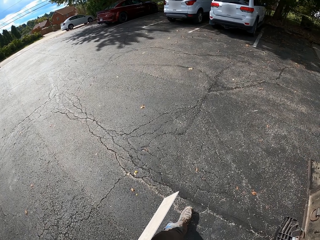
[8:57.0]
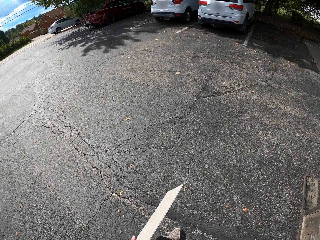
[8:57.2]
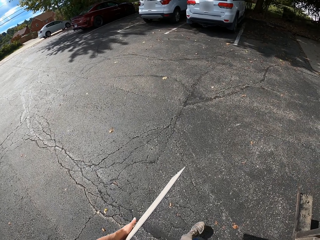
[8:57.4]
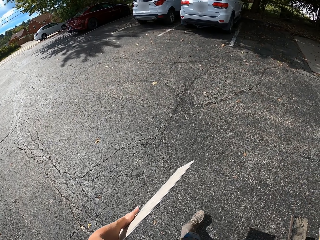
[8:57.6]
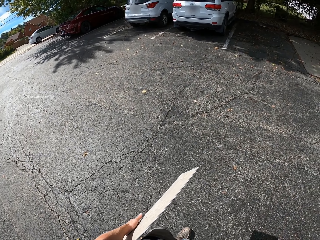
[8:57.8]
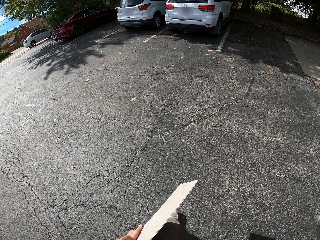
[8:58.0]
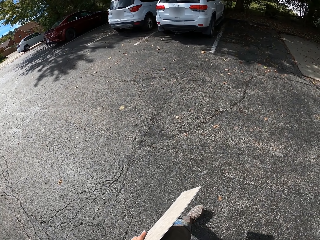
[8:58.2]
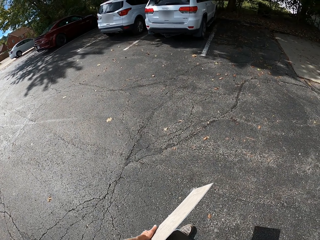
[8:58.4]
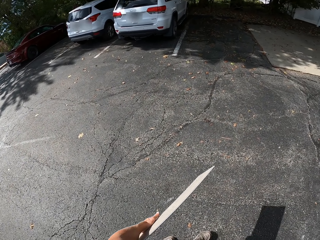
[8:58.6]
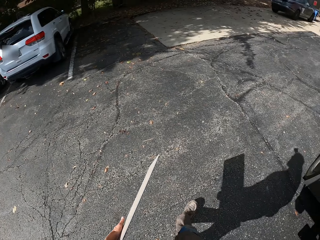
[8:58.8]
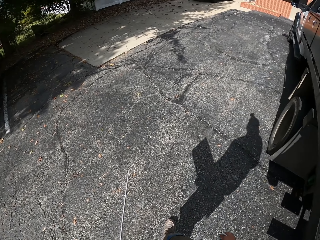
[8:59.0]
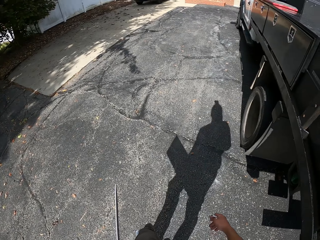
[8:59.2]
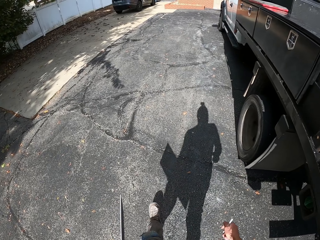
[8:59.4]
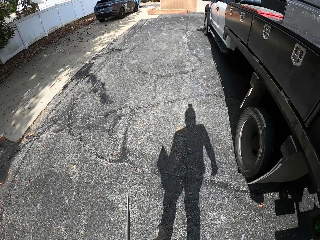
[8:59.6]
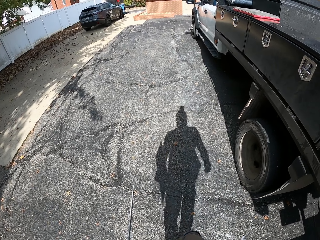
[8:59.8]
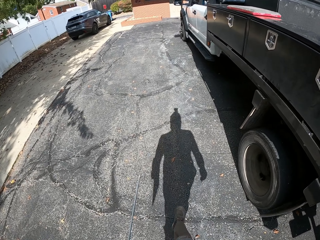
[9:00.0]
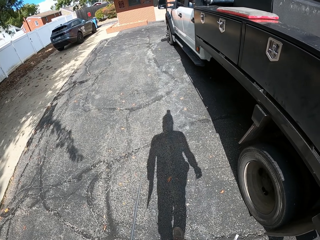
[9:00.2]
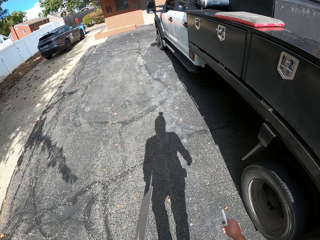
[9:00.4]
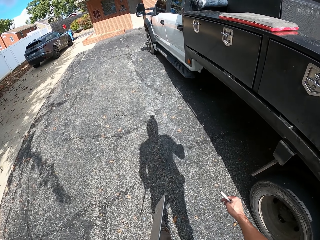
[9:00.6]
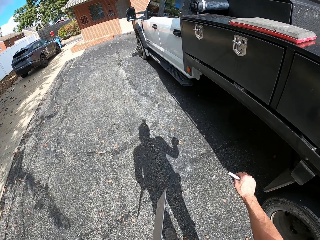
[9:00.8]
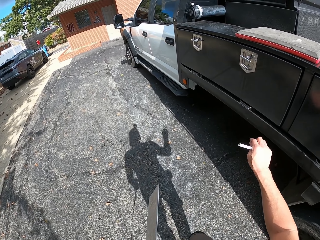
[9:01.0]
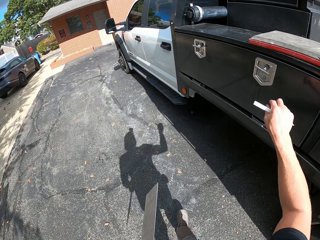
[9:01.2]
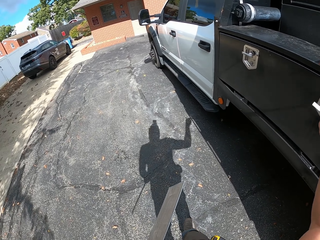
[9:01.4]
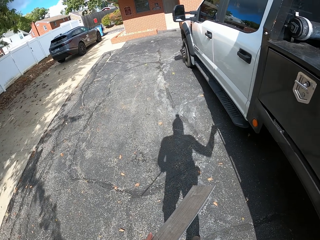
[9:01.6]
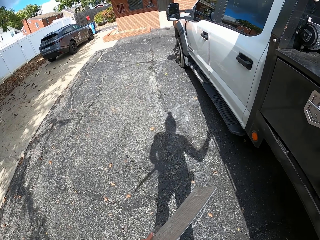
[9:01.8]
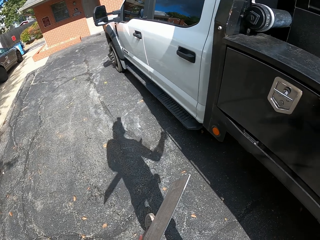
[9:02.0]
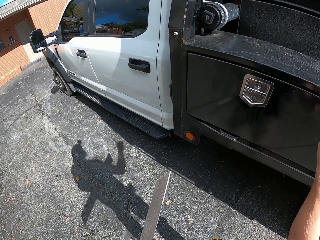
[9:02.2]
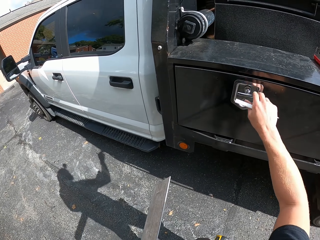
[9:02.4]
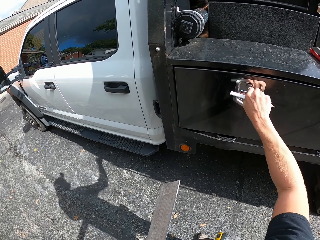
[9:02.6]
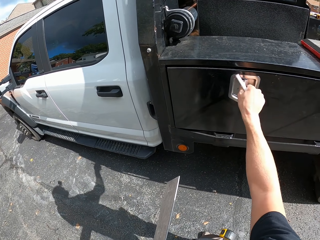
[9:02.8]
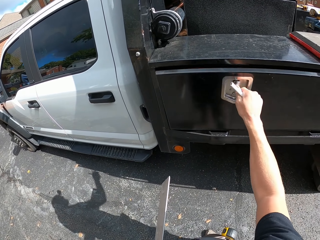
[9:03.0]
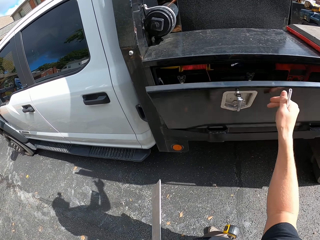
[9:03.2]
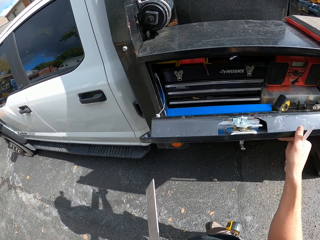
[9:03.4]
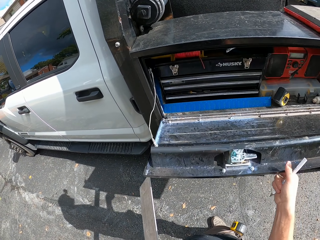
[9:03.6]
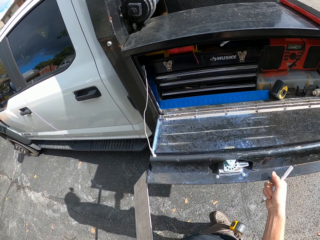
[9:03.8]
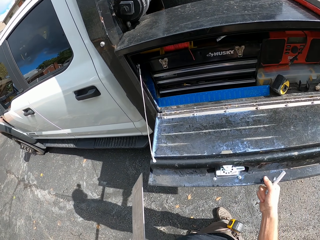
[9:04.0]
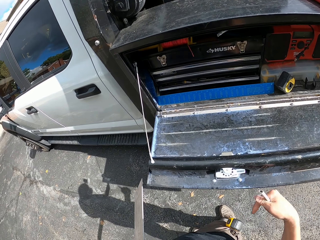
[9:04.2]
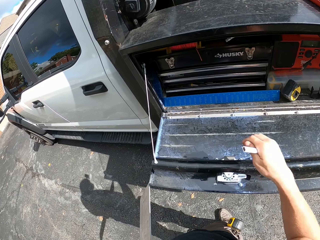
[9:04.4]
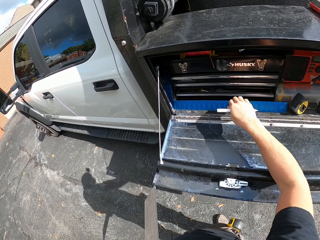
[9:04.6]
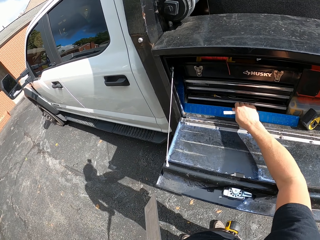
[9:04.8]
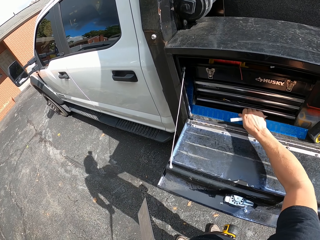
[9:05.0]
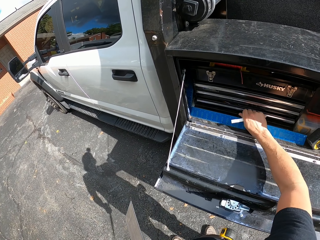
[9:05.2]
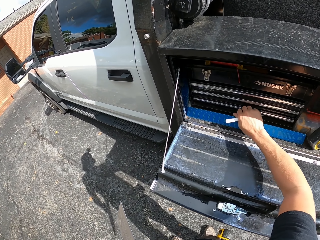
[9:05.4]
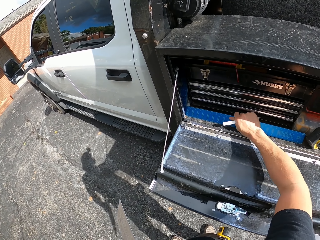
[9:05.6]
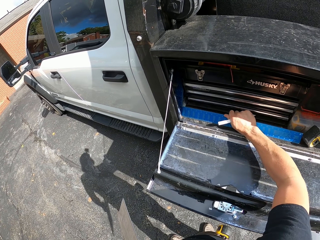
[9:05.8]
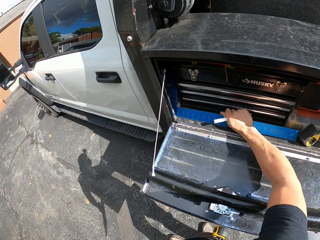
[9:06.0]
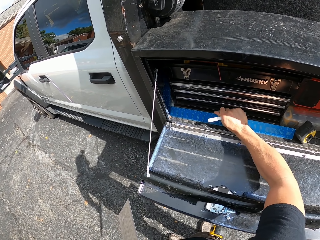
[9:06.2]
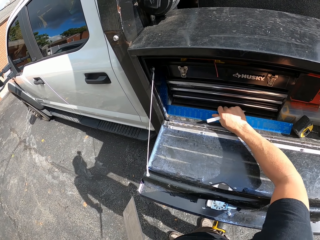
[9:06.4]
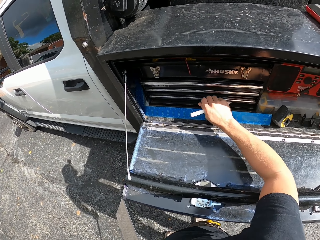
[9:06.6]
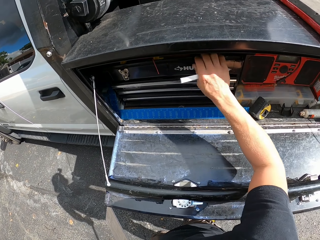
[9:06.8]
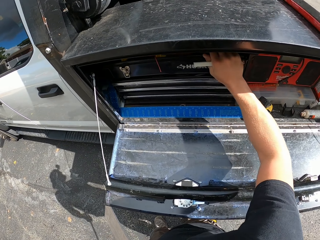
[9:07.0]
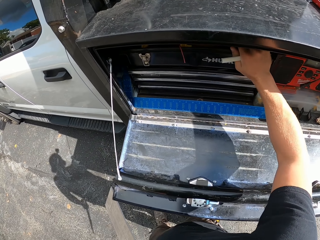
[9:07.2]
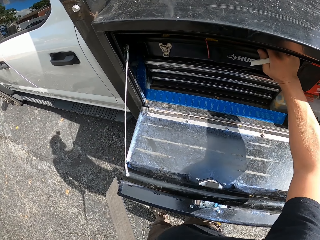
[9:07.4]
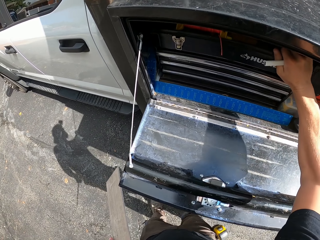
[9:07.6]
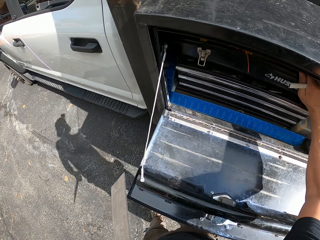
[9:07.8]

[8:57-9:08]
The camera wearer adjusts the lock. They adjust the lock with the right hand. They open the tool box. They touch the tool box.

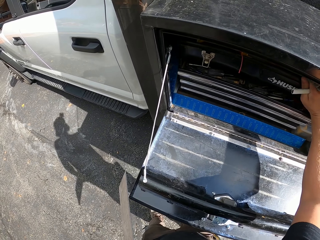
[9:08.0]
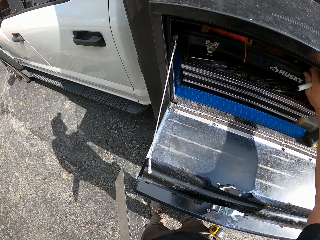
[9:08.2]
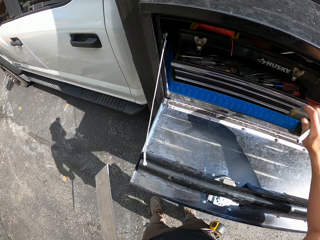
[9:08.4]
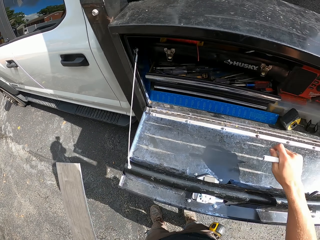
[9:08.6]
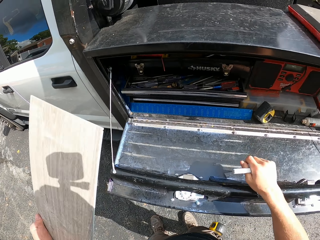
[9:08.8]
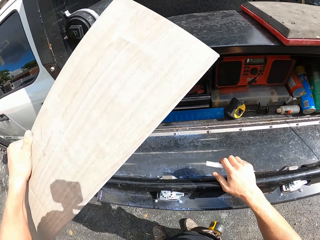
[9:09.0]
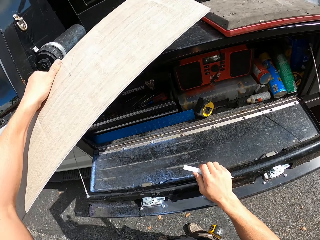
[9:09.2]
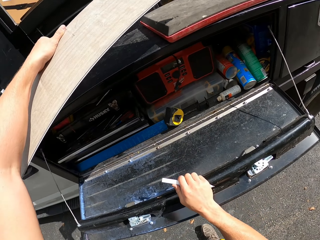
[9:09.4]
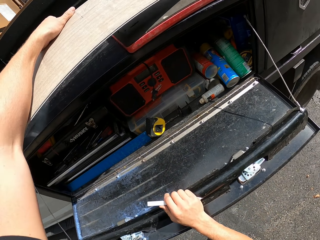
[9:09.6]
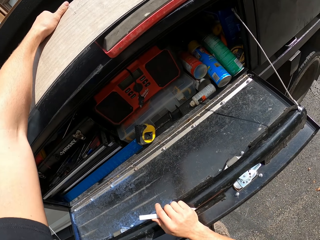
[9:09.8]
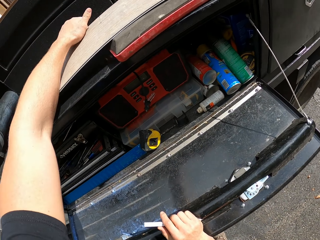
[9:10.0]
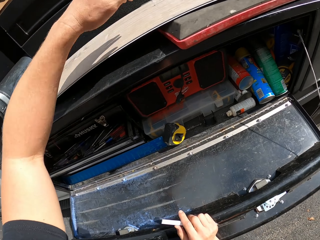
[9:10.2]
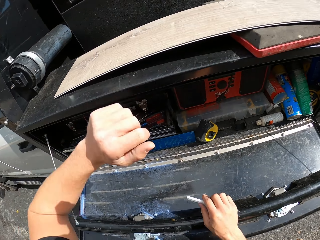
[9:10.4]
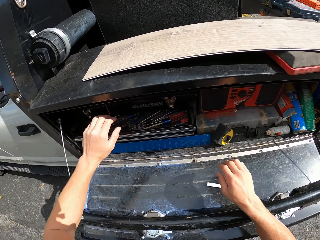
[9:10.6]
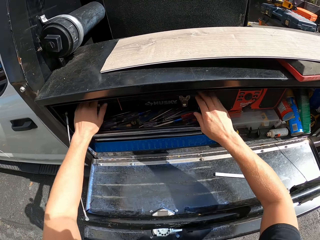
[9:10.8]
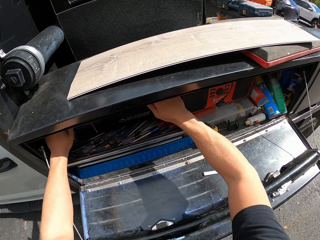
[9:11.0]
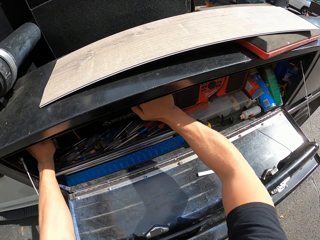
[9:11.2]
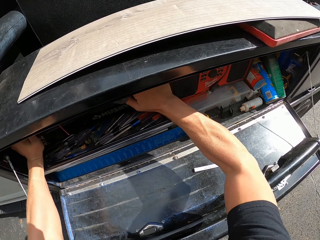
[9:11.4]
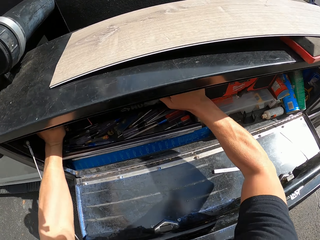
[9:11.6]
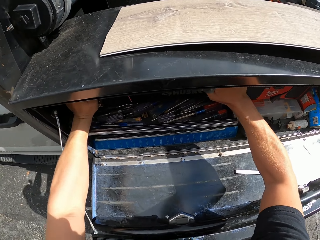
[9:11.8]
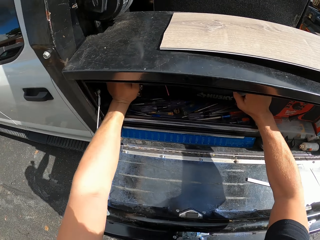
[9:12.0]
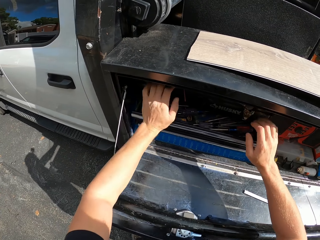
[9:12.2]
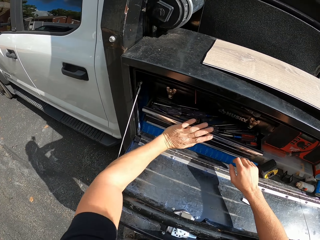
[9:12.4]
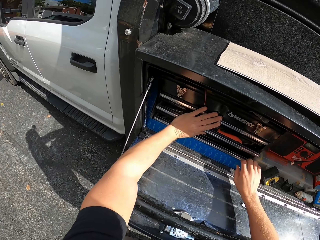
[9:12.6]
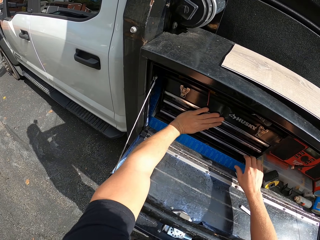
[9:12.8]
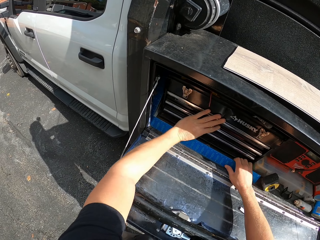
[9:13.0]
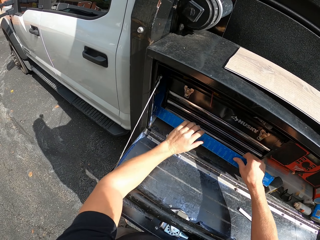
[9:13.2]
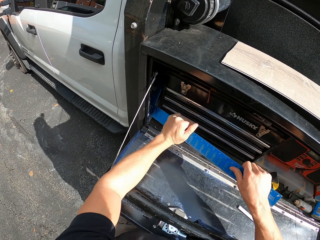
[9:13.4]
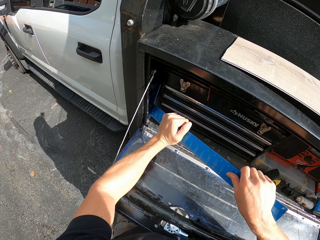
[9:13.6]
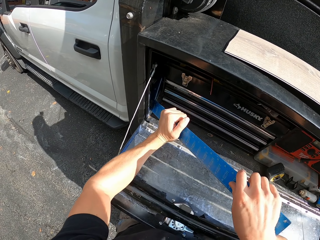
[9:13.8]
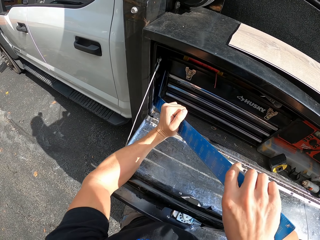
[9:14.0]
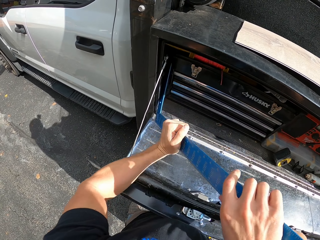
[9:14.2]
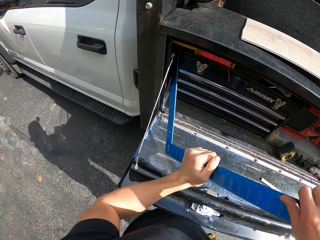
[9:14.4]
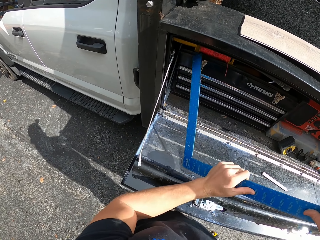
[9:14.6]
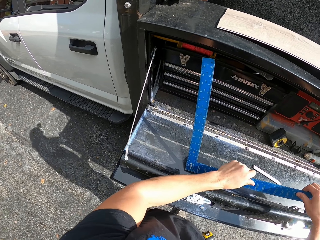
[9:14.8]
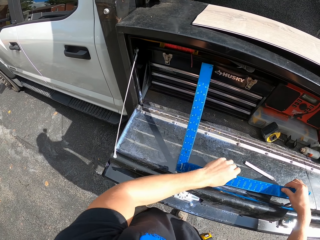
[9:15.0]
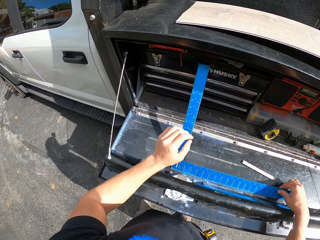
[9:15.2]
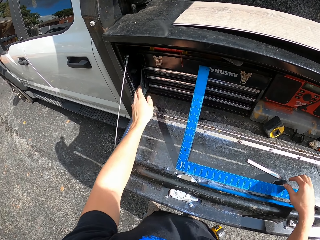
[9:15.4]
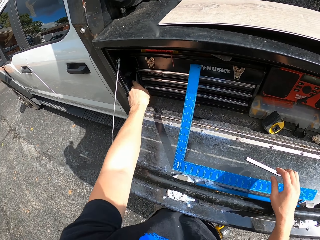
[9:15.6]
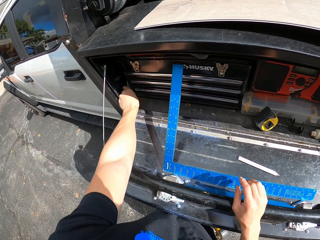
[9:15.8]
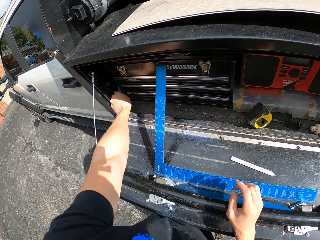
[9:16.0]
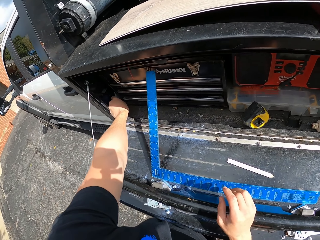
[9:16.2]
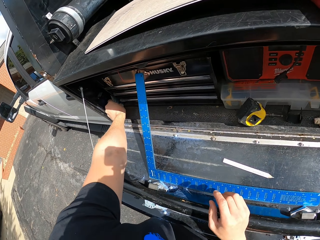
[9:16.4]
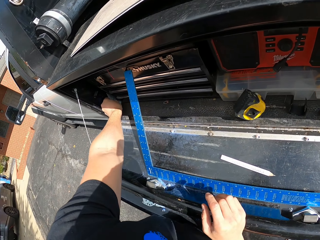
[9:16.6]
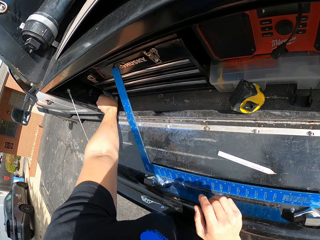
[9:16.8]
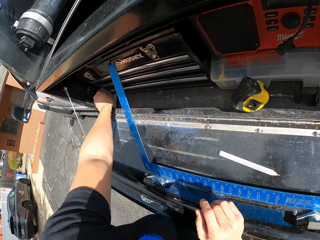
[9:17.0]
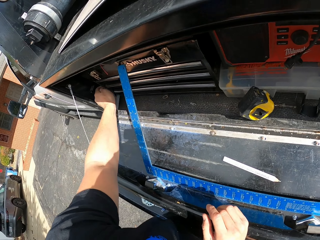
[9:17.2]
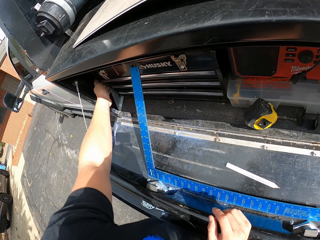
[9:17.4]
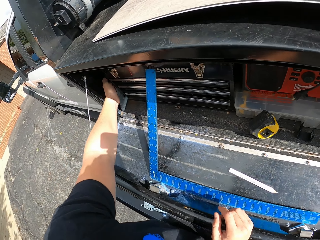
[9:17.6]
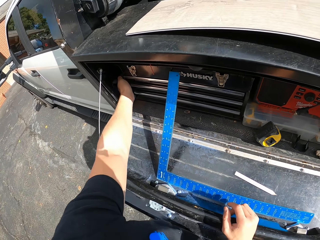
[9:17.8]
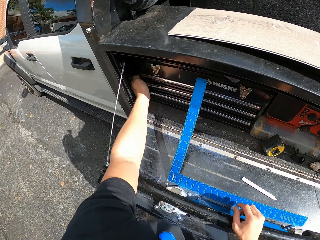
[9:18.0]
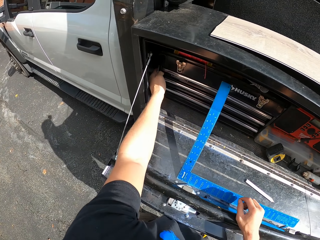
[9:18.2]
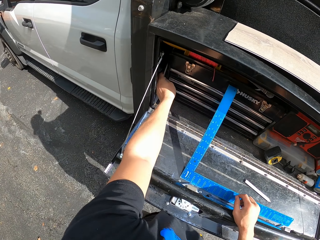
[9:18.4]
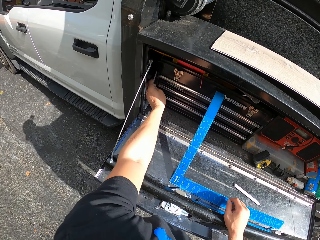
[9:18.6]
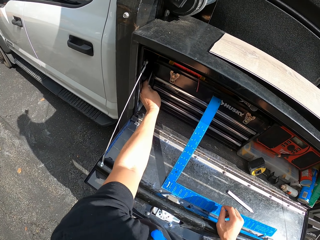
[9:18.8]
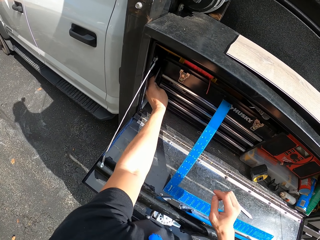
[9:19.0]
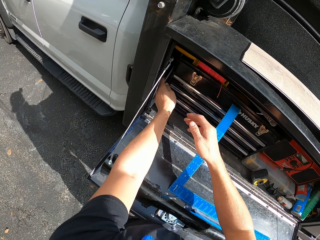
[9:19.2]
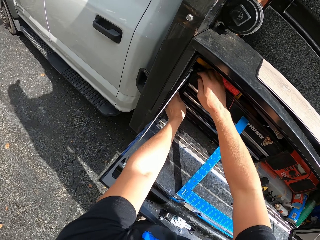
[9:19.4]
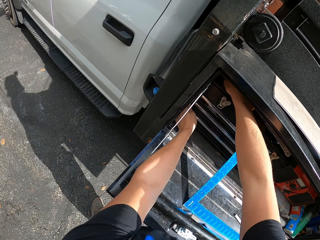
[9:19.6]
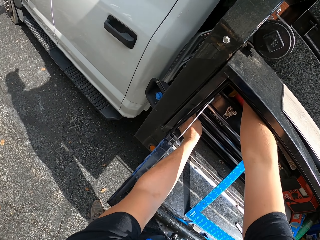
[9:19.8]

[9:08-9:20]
The camera wearer drops something. They put the vinyl flooring on the lorry. They shake something. They pull the tool box. They push the tool box with hands. They remove a square ruler with hands. They put the square ruler on the lorry. They drop something. They touch a triangle ruler.
